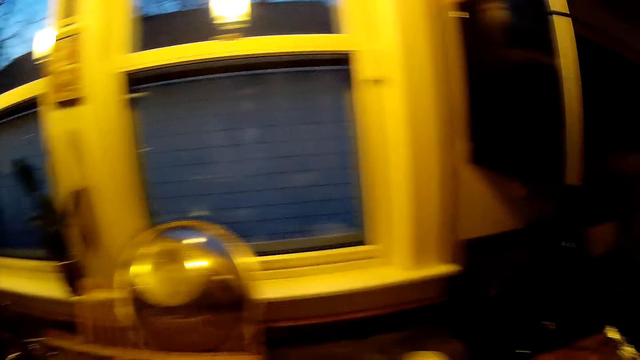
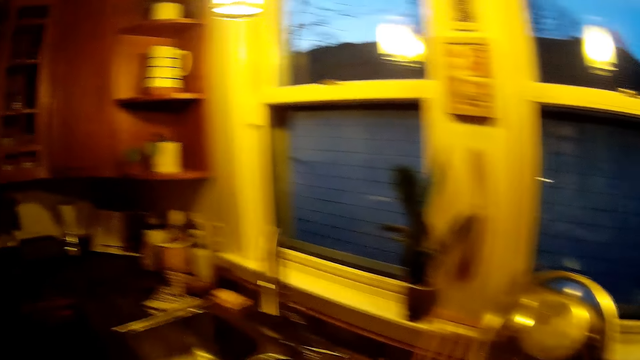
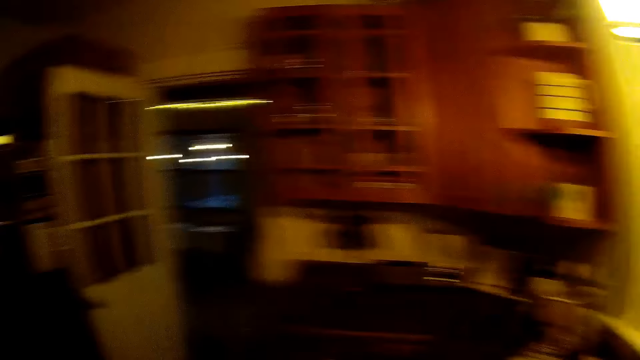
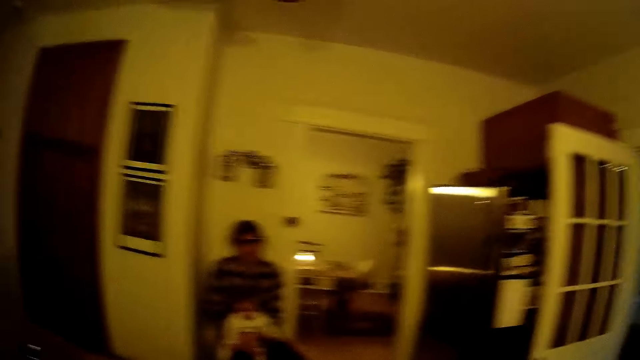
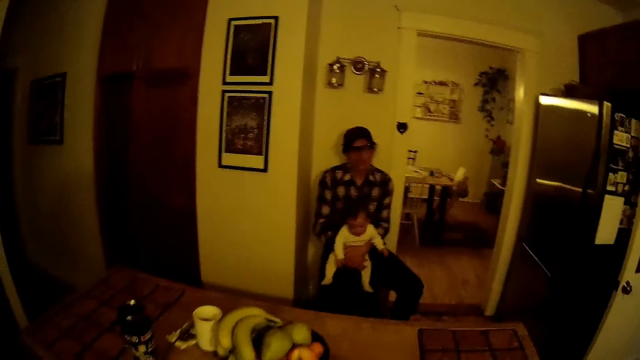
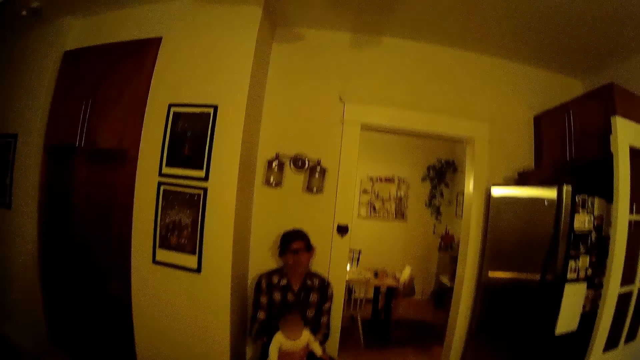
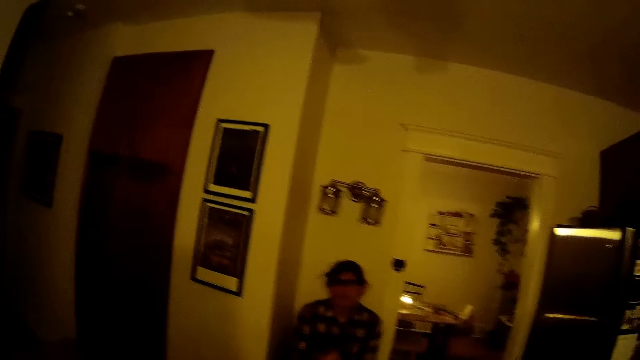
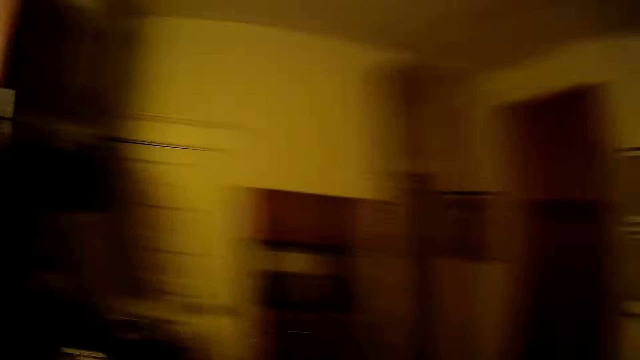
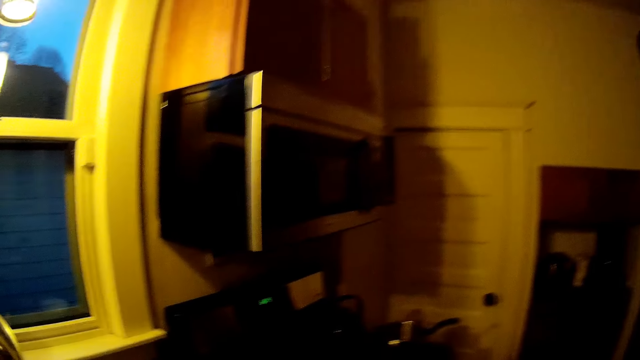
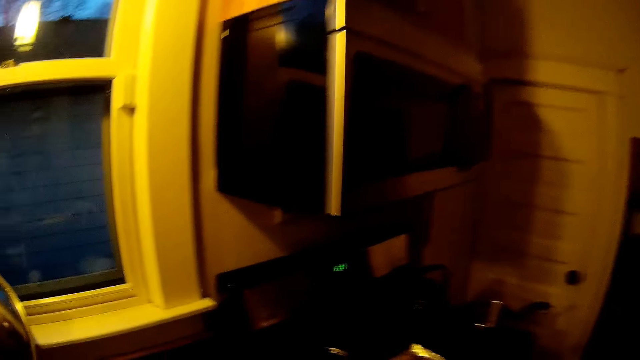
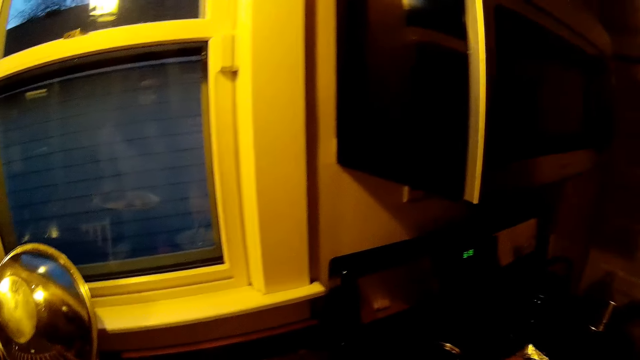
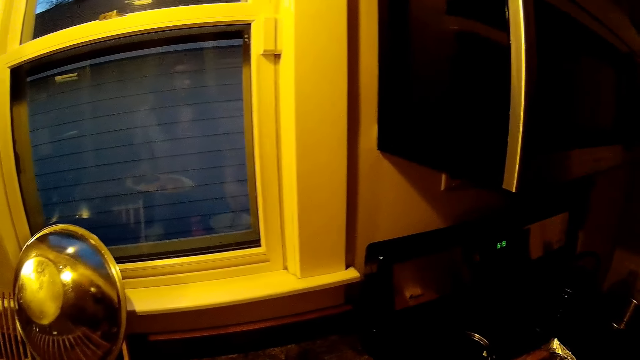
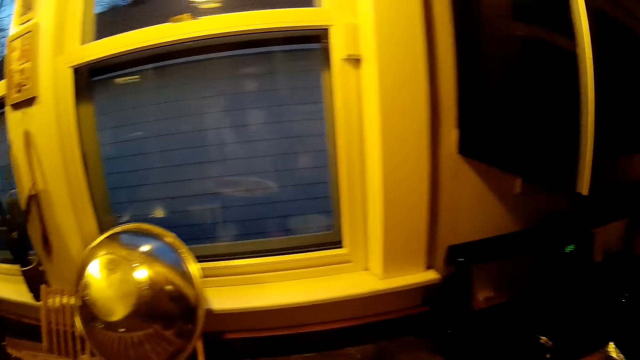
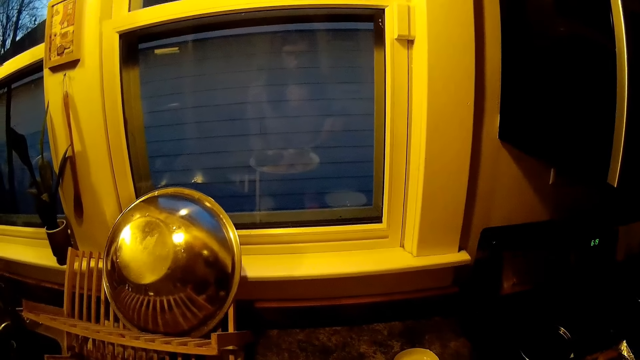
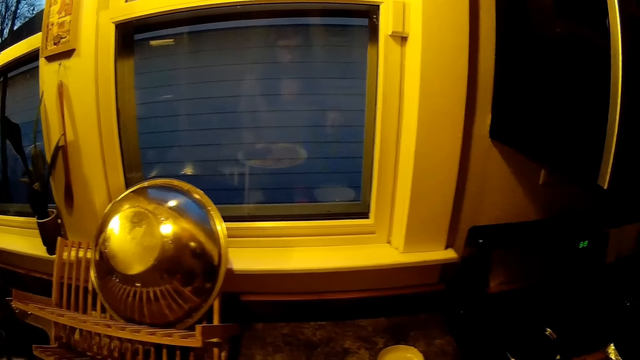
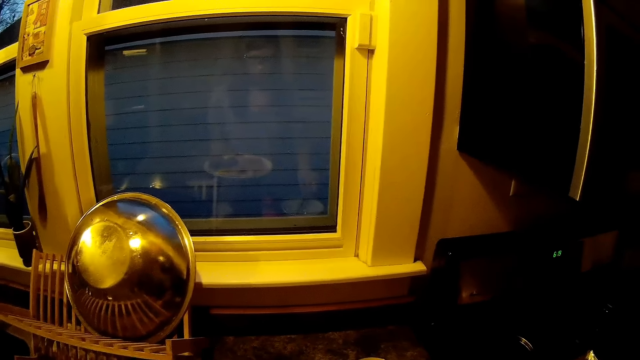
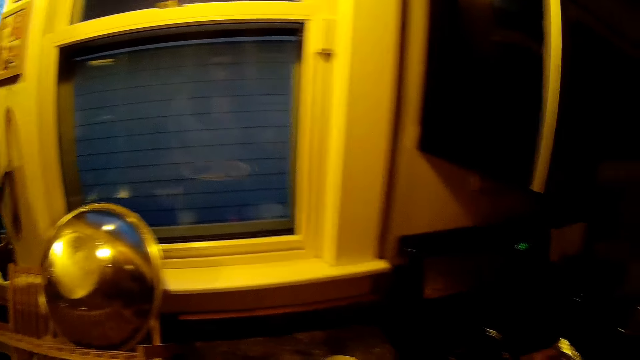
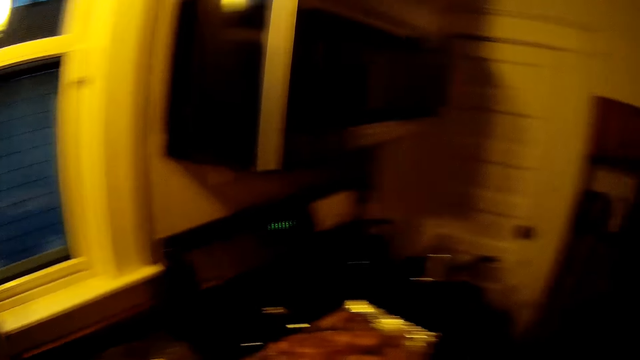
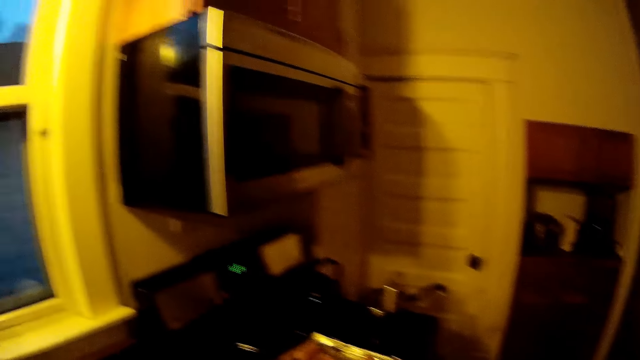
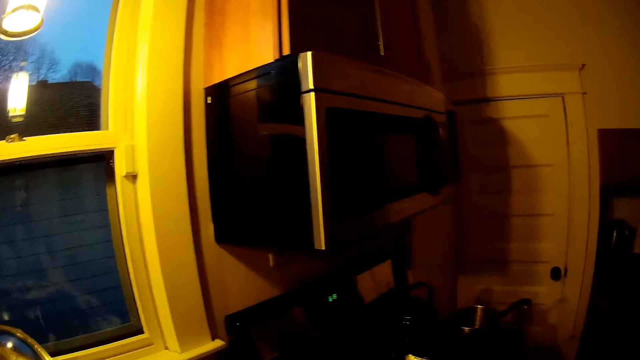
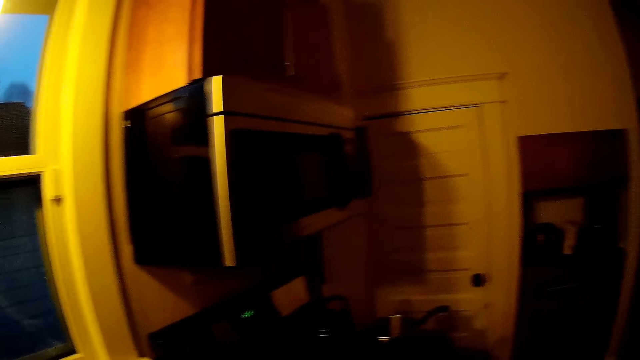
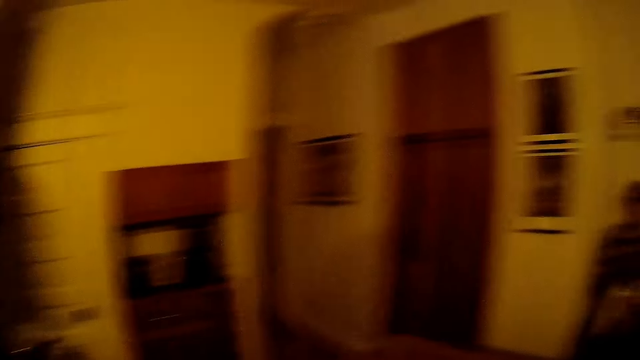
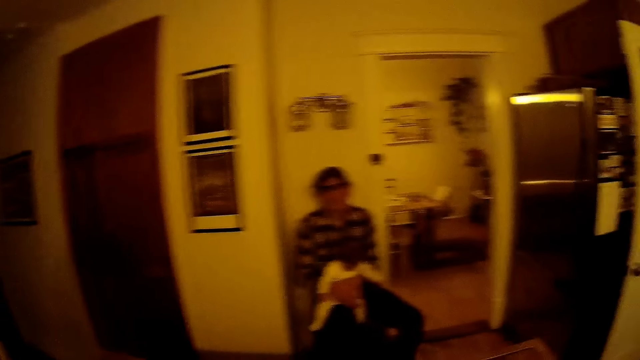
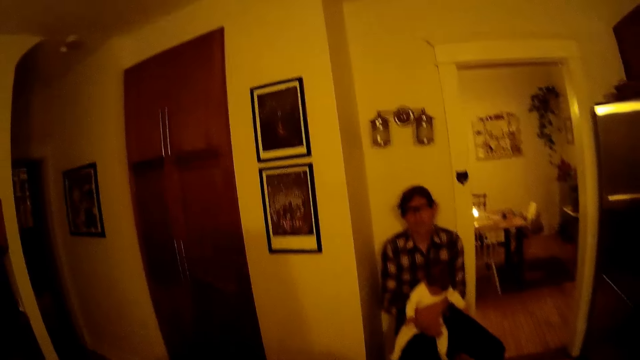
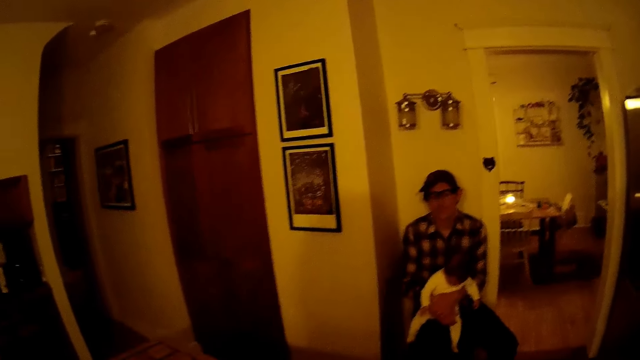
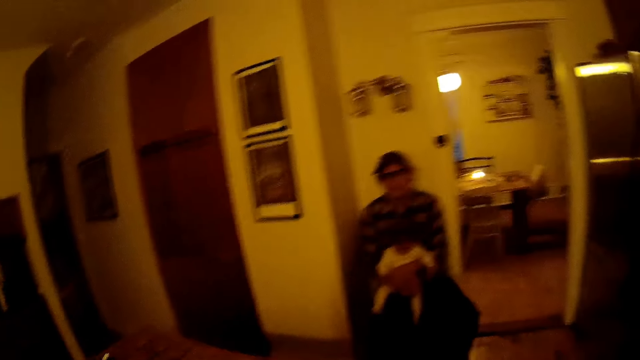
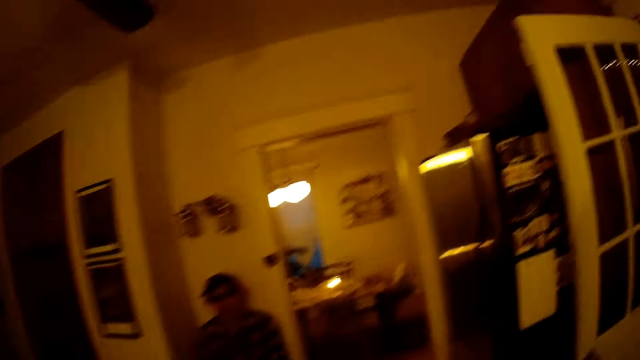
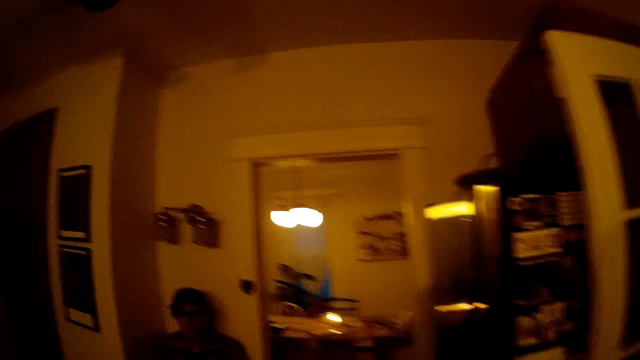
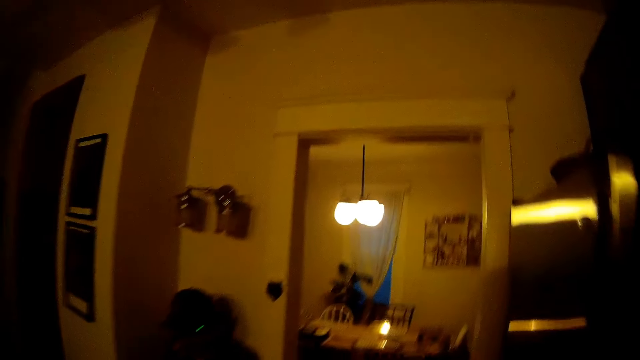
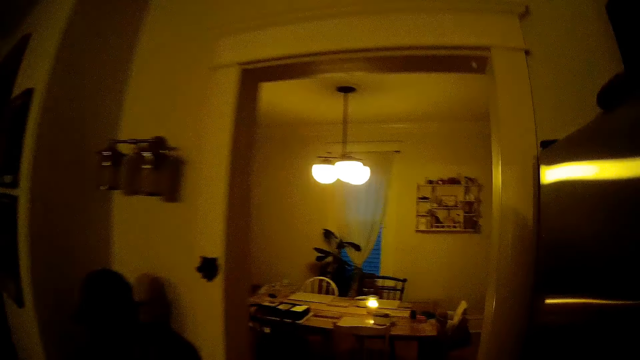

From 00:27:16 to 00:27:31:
The camera wearer looks around the room. A man sits on the chair on the floor. The man holds a baby. The camera wearer stands on the floor. She holds a plate in her left hand. She serves food from the bowl on the table to the plate in her left hand with the spoon in her right hand. The man sits on the chair on the floor. The camera wearer walks on the floor.

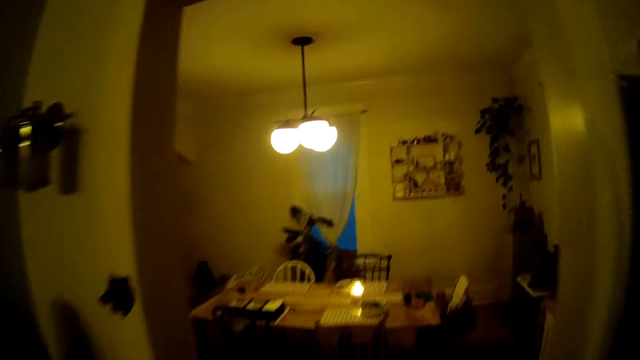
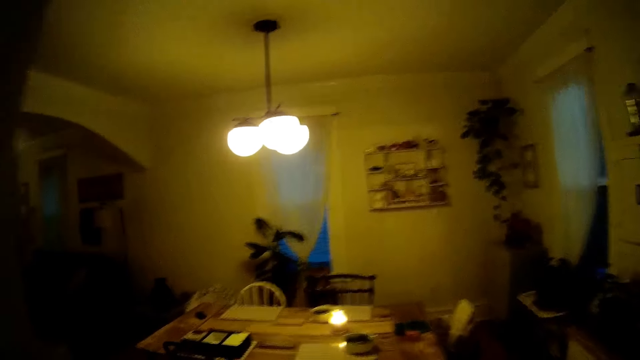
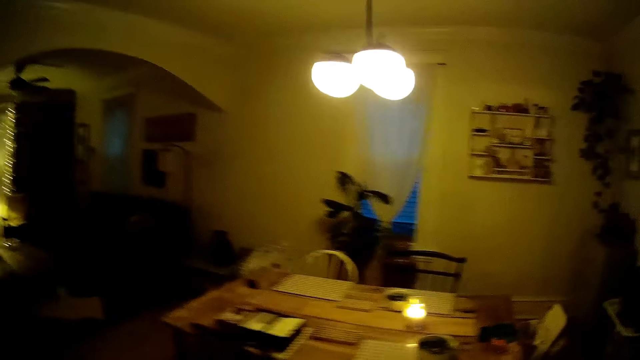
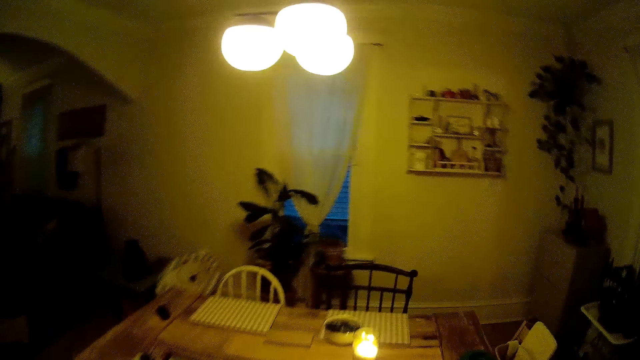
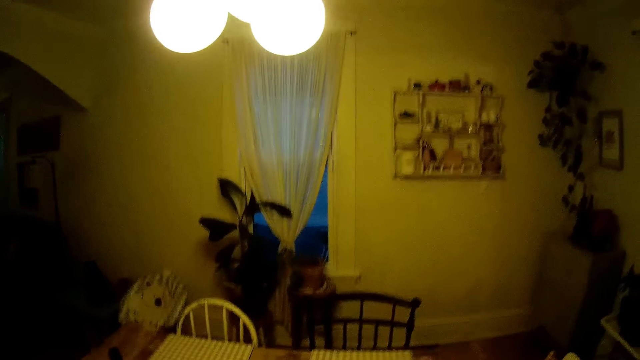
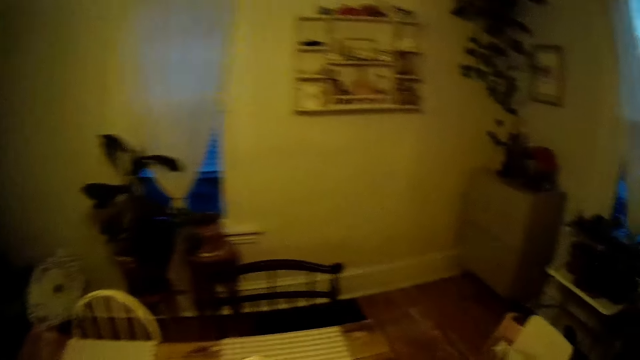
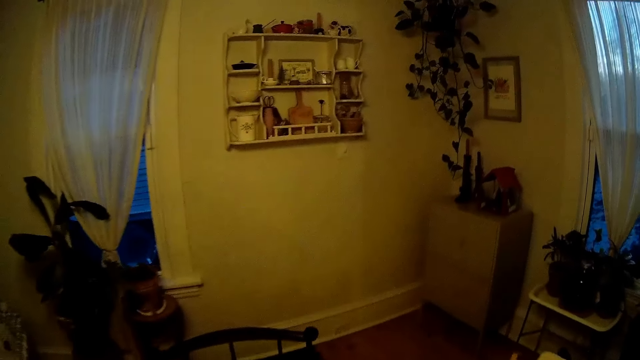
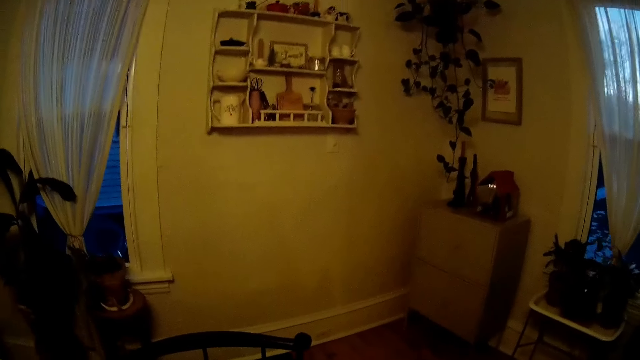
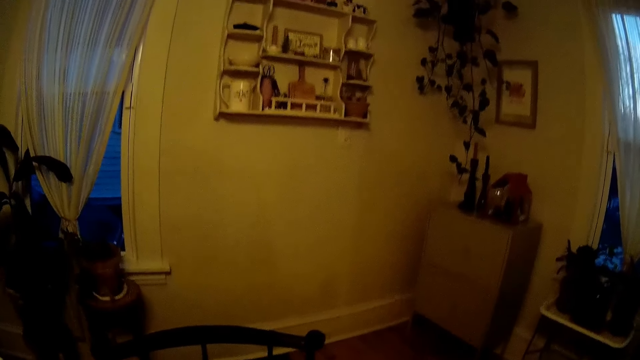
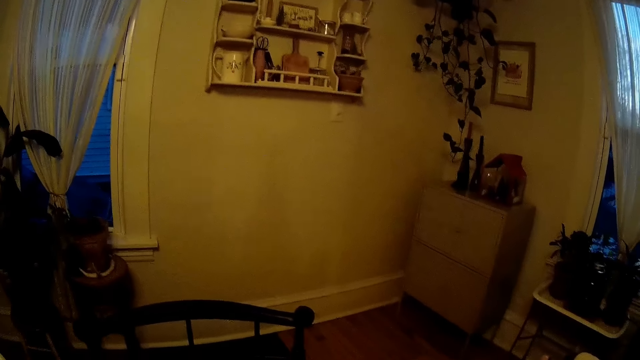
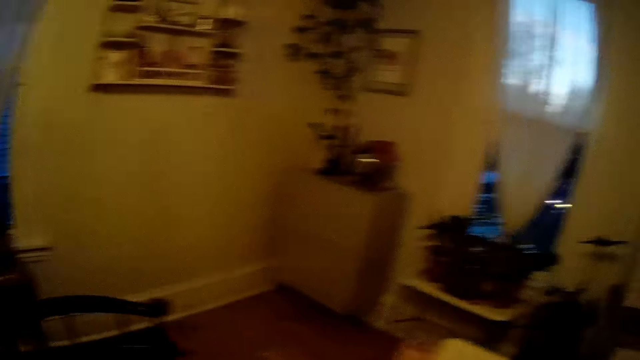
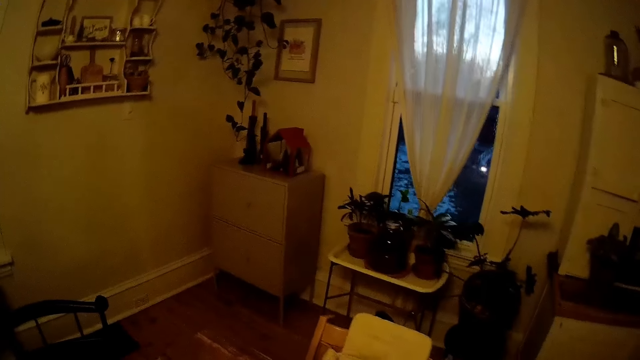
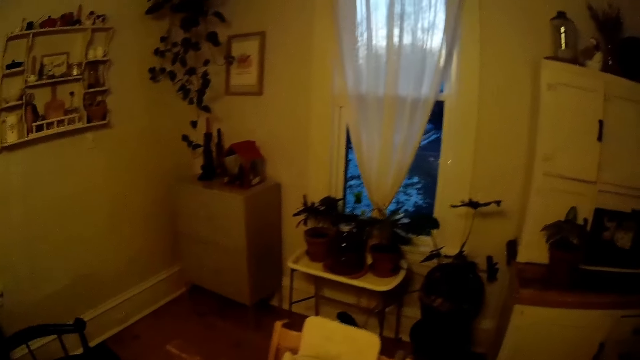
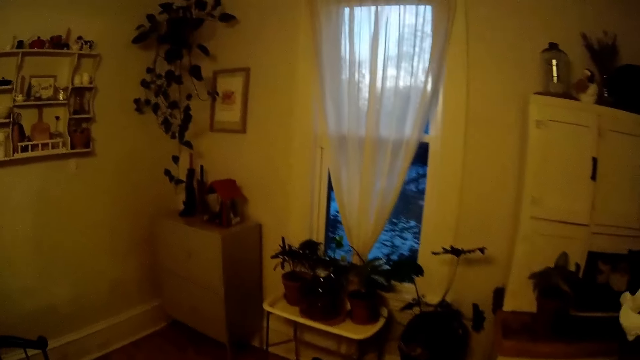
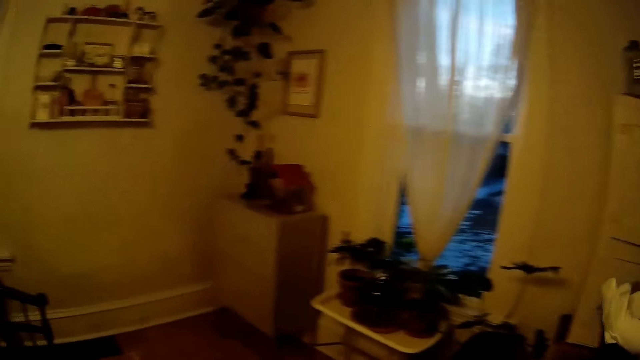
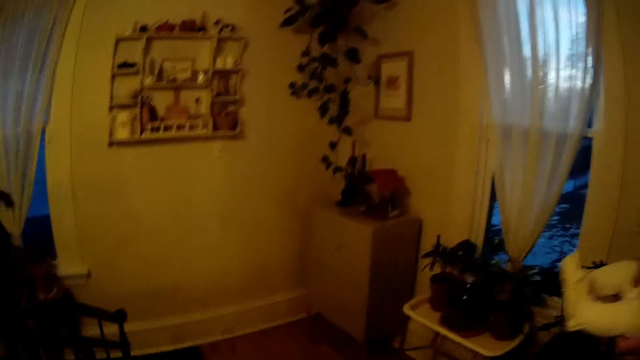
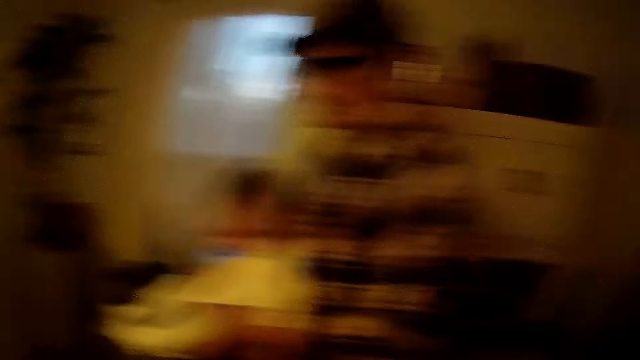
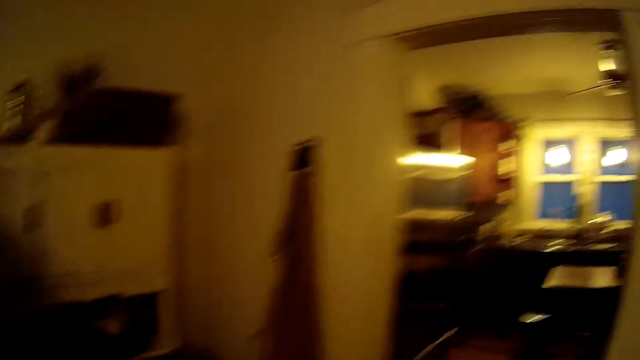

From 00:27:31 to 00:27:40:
The camera wearer stands on the floor. A man carries a baby with his hands.
